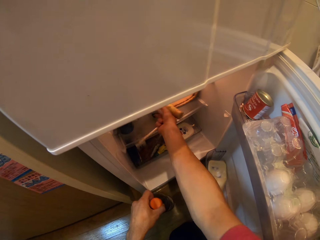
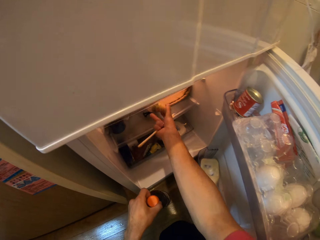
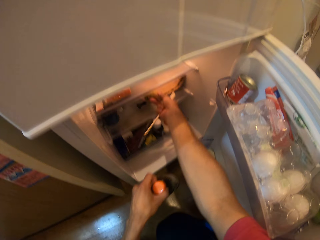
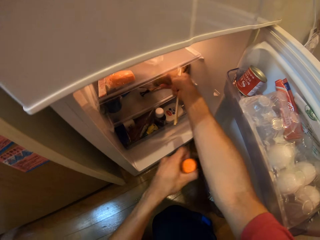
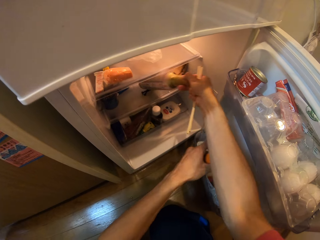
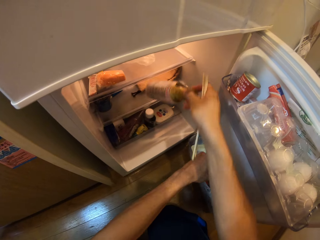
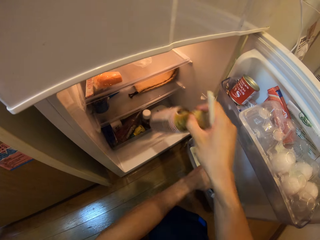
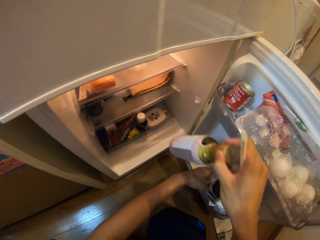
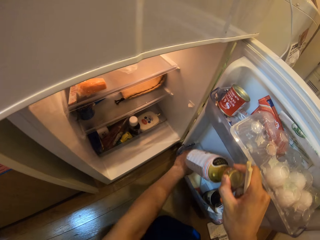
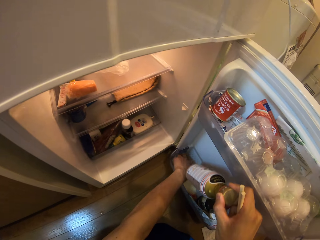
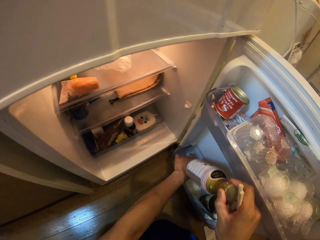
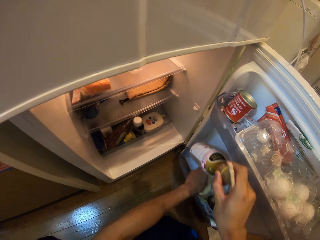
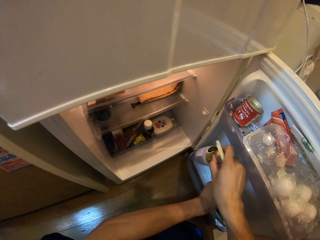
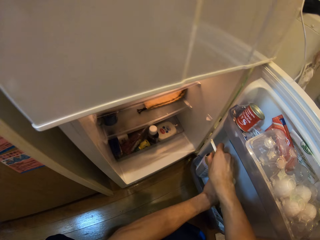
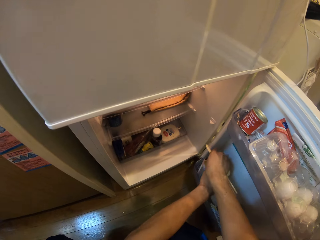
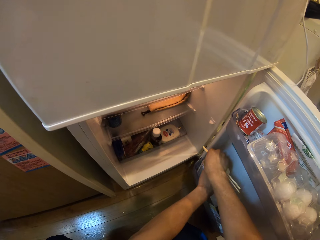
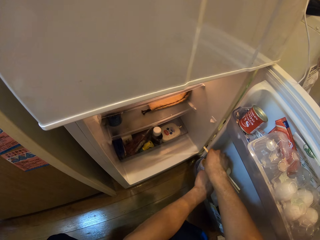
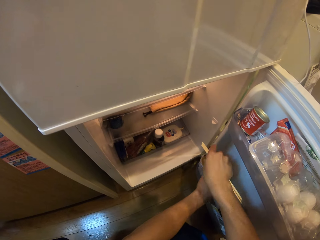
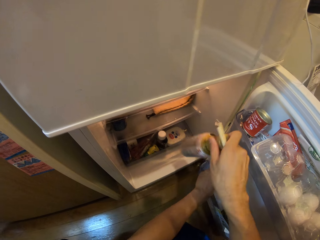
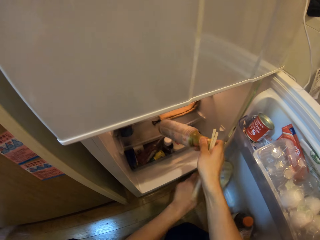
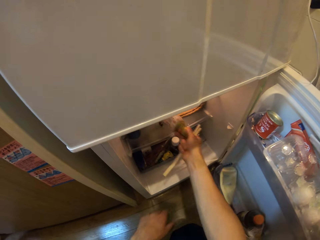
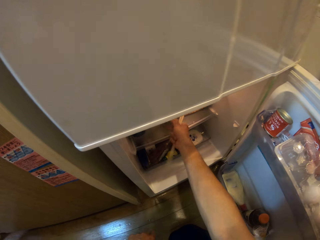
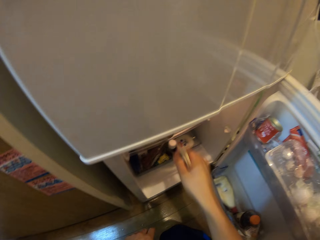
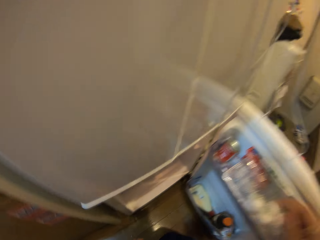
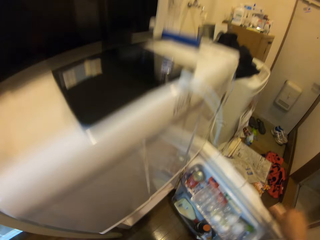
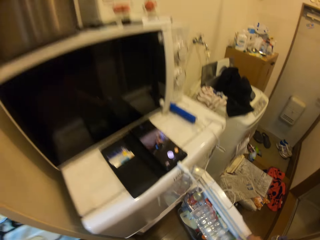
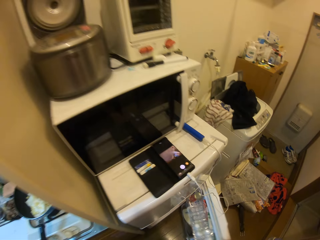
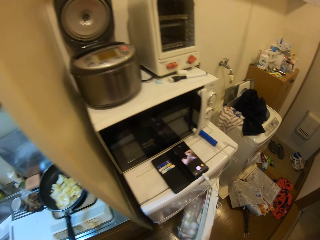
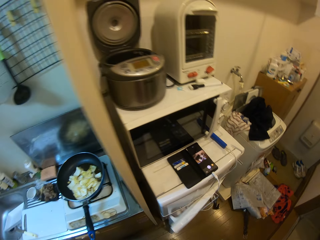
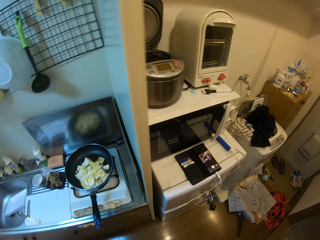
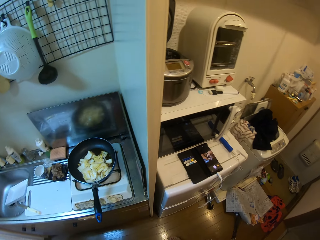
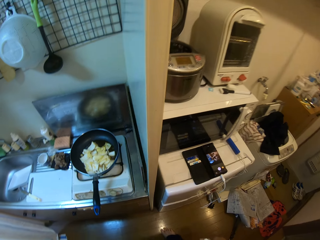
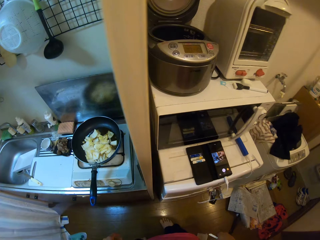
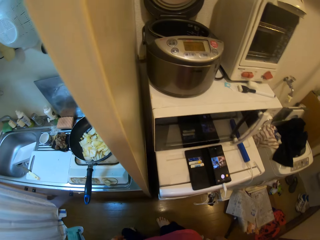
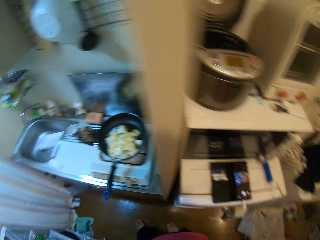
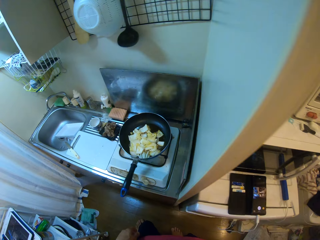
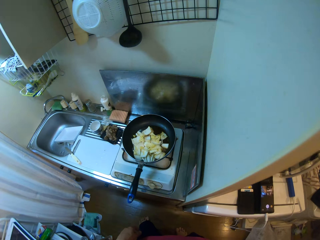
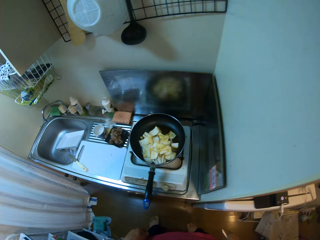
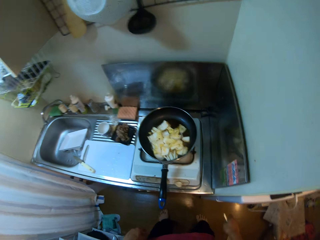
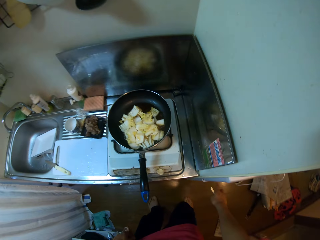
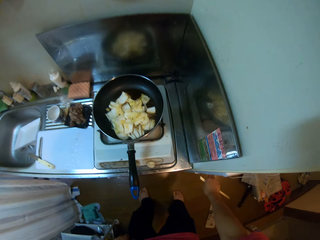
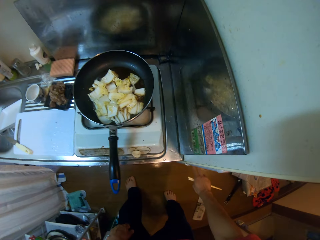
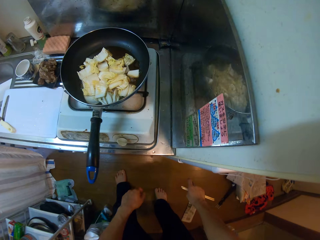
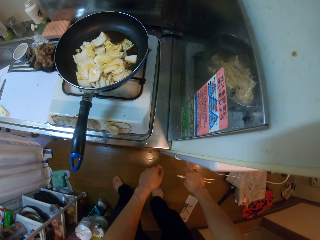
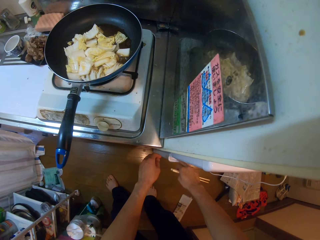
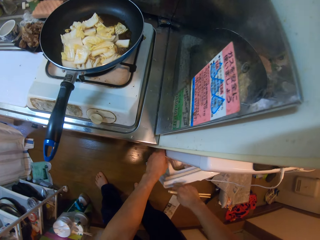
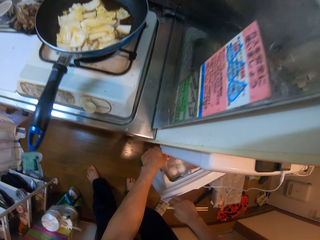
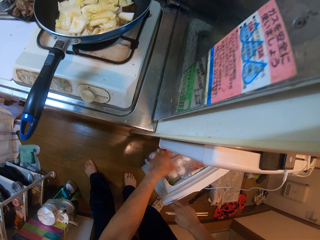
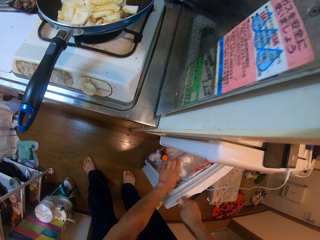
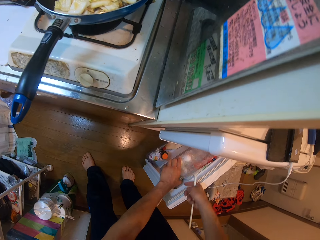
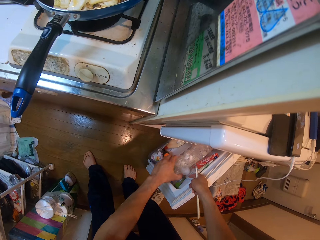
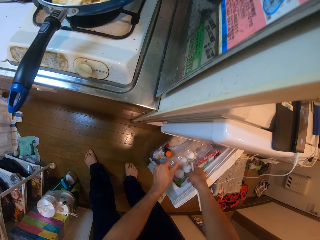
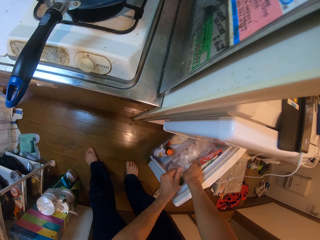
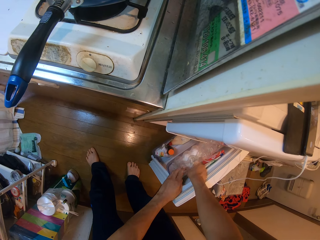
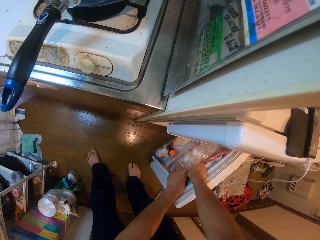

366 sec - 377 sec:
The camera wearer closes the refrigerator with his right hand. He opens the refrigerator with his right hand. He opens a crate of eggs in the refrigerator with his left hand.

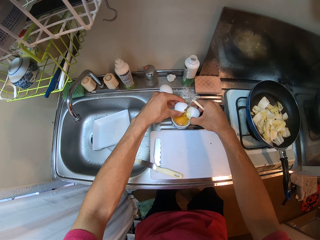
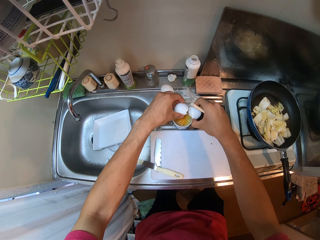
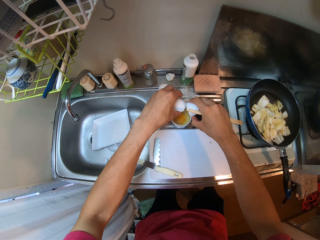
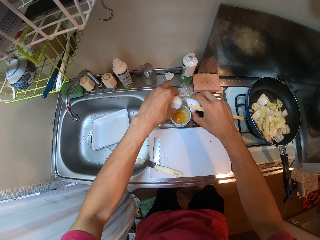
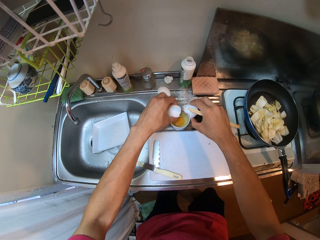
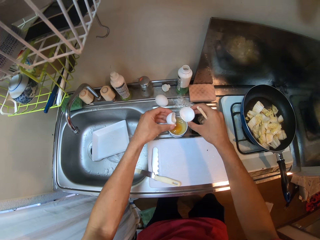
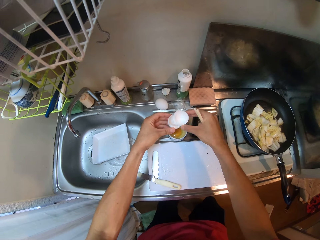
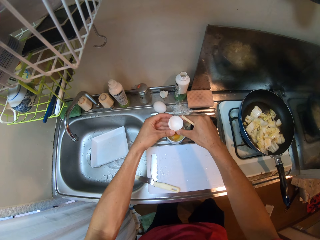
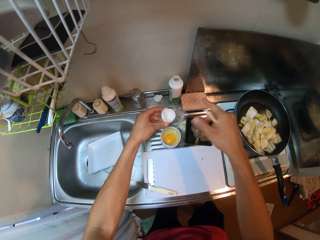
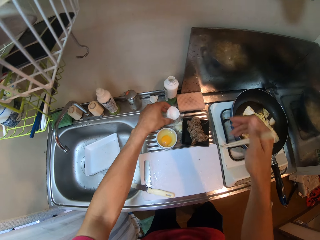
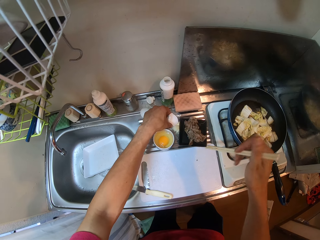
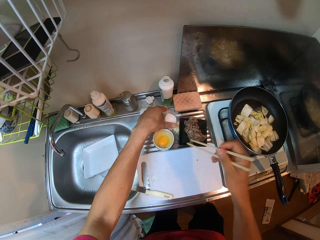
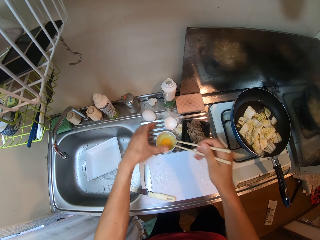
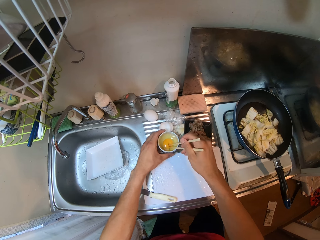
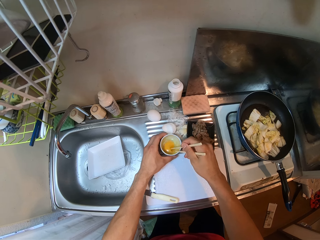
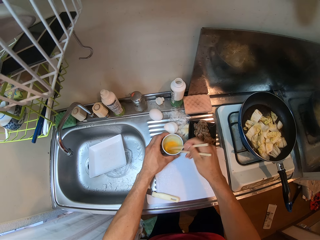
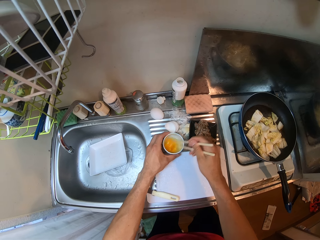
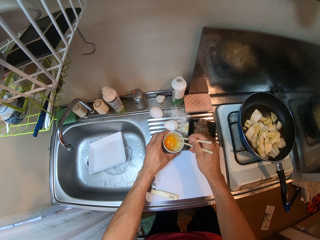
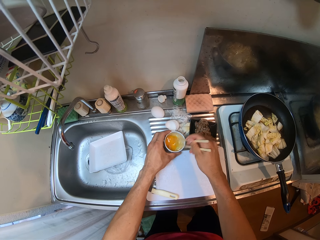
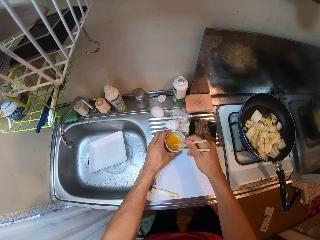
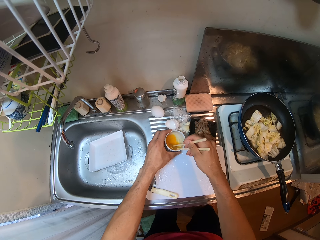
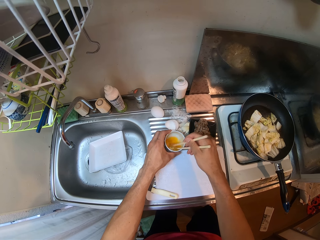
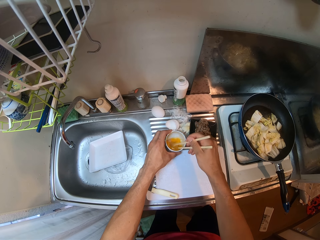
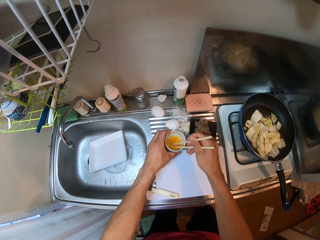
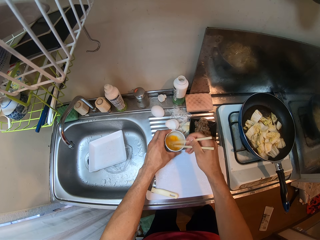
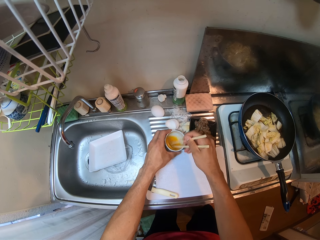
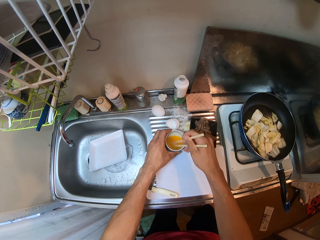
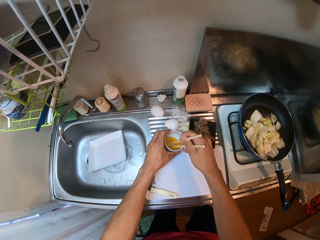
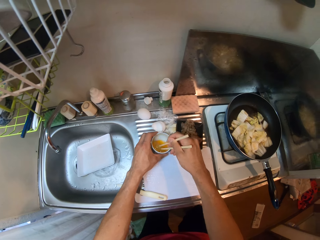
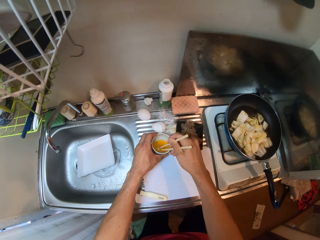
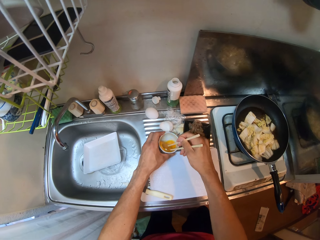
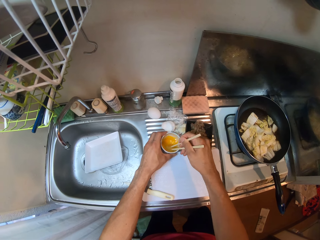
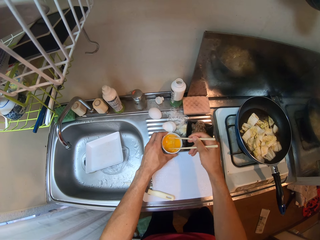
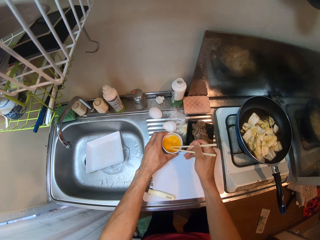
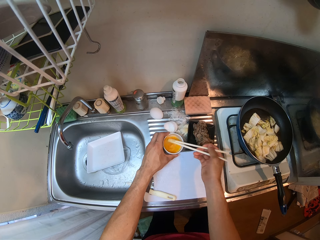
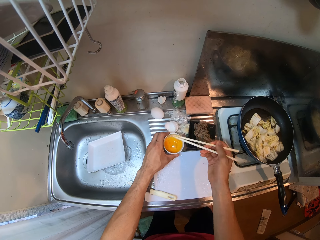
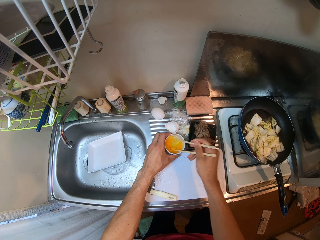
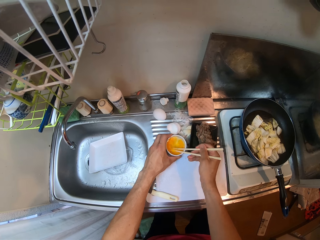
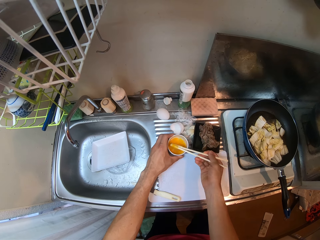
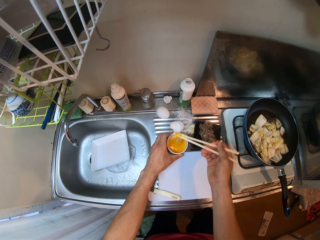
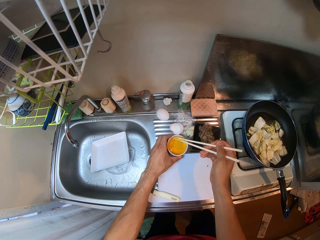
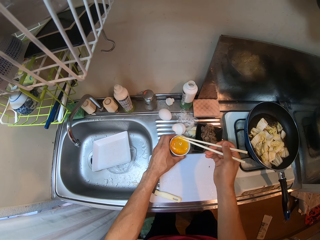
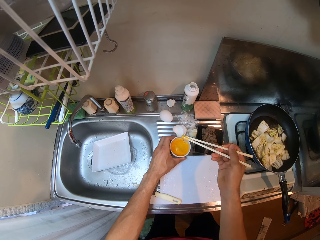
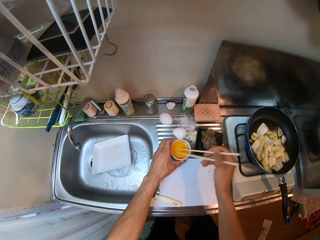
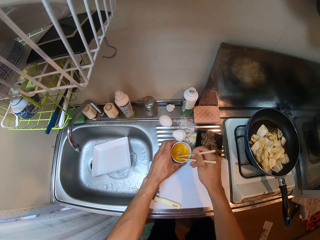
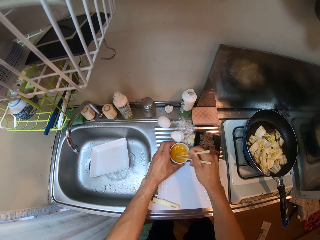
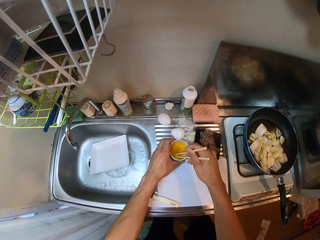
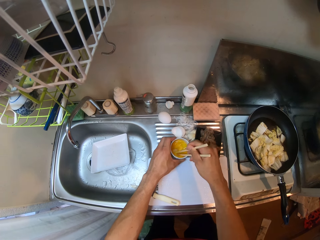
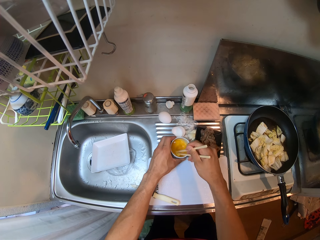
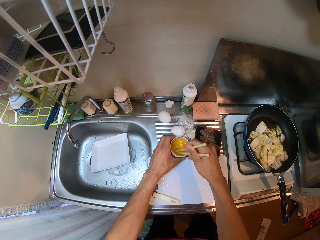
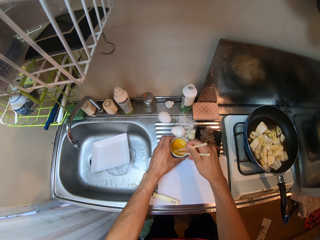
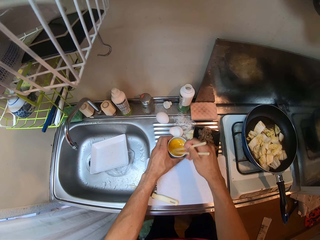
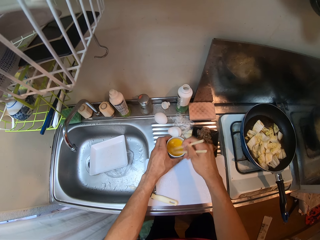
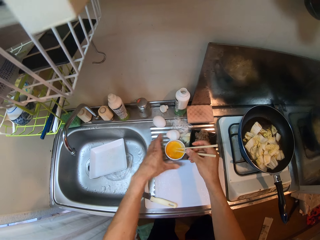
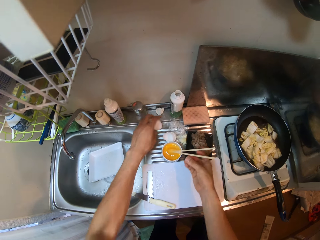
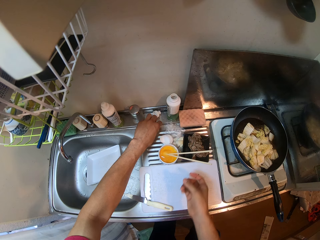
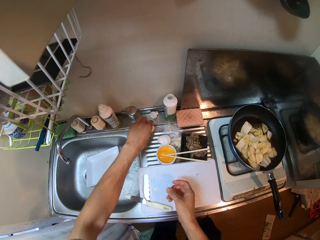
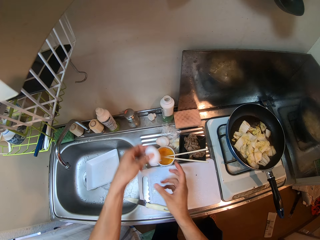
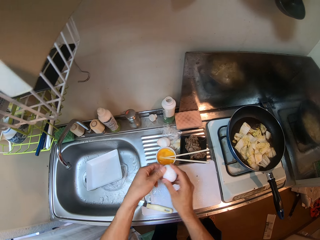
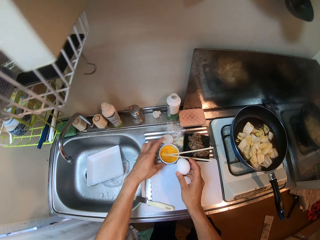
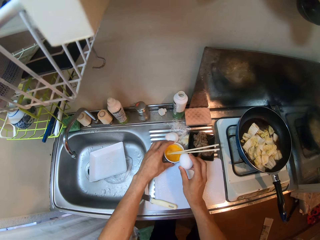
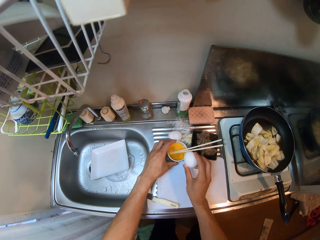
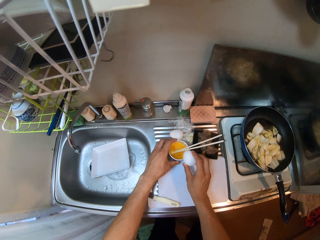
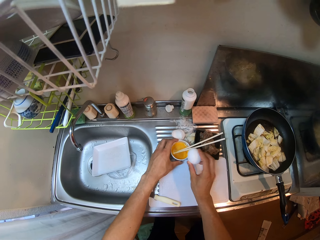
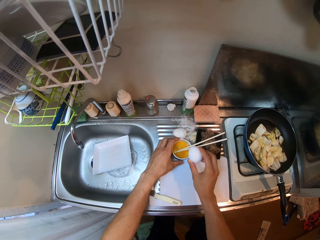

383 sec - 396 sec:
The camera wearer puts the yolk in the bowl. He puts the egg shell on the sink slab with his left hand. He holds the bowl with his left hand and beats the egg in the bowl with the chopstick in his right hand. He picks up the egg on the sink slab with his left hand and passes the egg from his left hand to his right hand. He holds the bowl with his left hand and hits the egg on the edge of the bowl.
